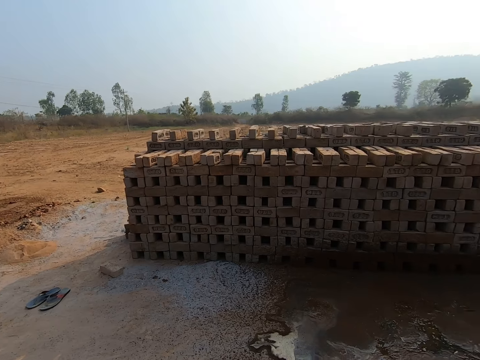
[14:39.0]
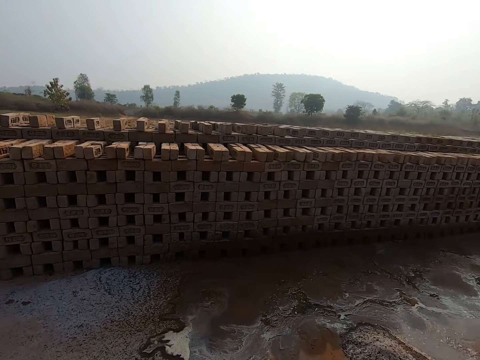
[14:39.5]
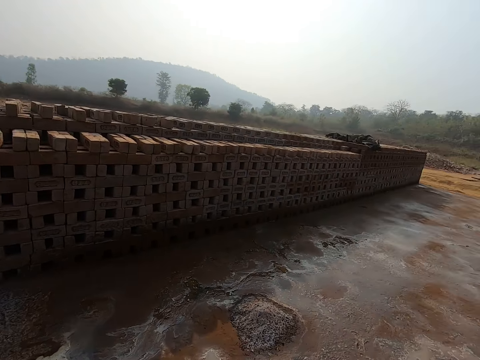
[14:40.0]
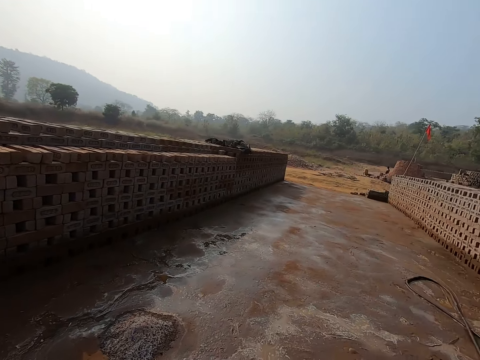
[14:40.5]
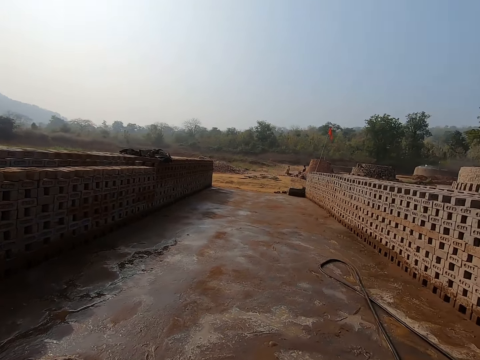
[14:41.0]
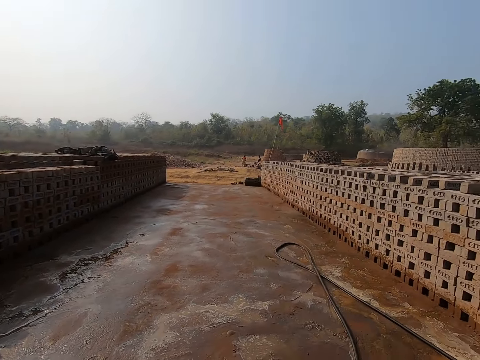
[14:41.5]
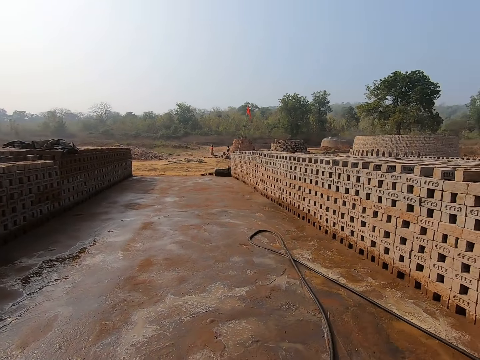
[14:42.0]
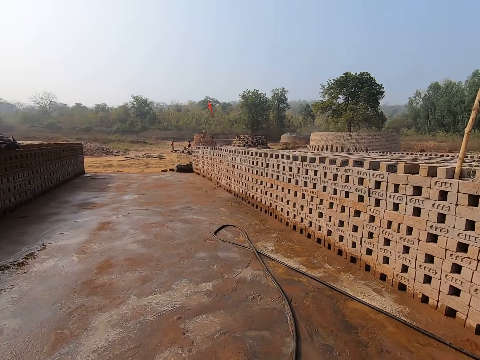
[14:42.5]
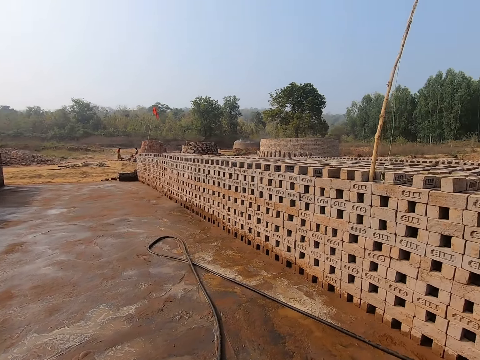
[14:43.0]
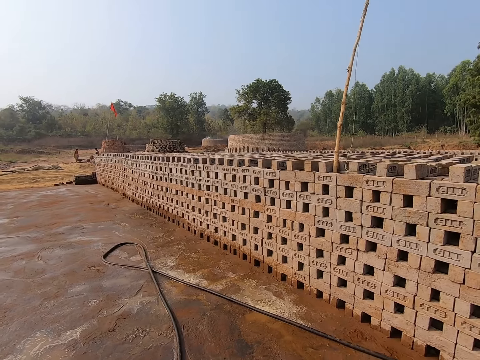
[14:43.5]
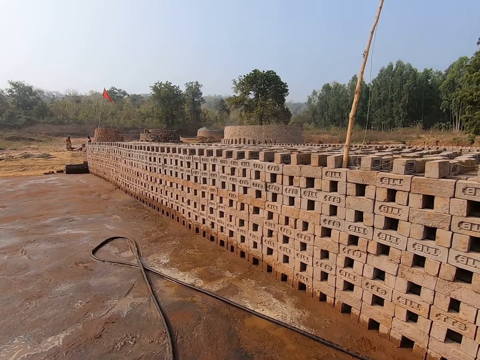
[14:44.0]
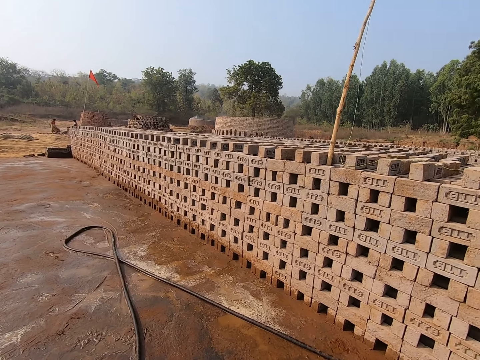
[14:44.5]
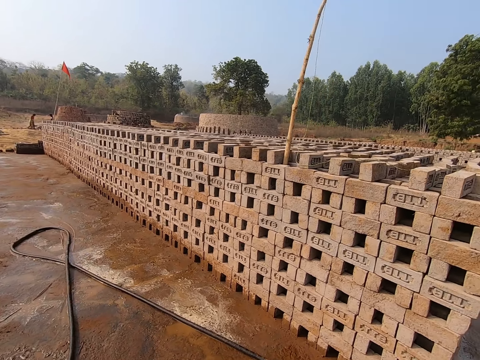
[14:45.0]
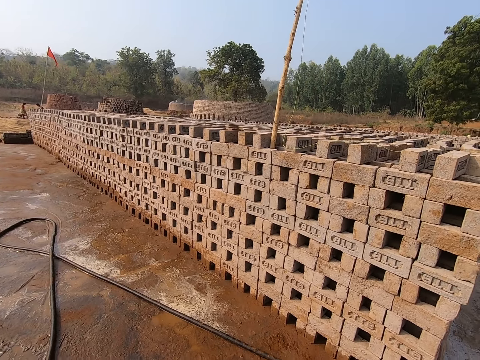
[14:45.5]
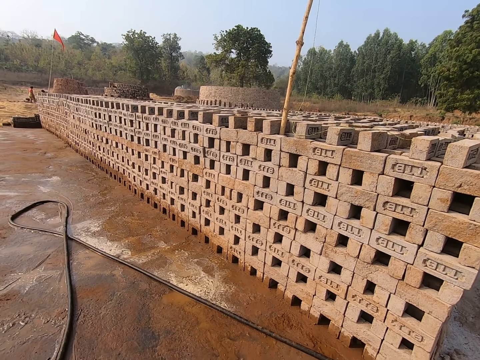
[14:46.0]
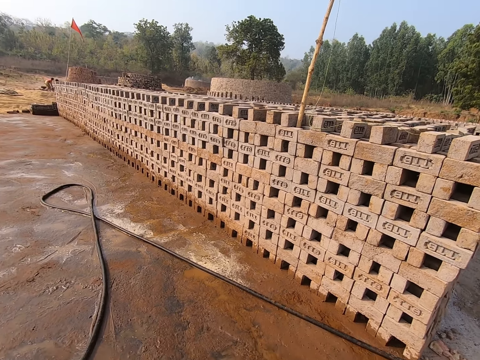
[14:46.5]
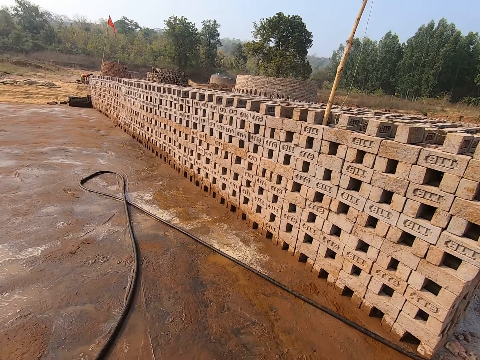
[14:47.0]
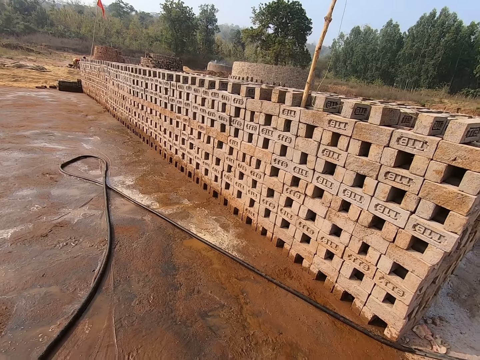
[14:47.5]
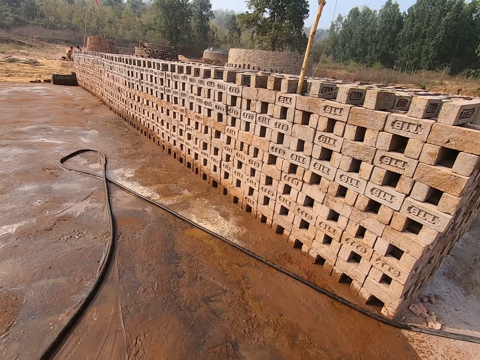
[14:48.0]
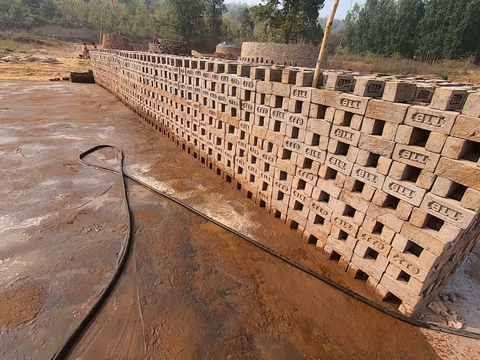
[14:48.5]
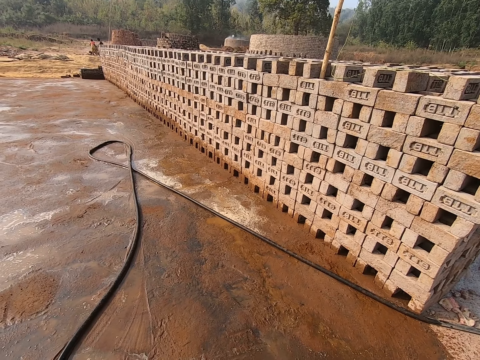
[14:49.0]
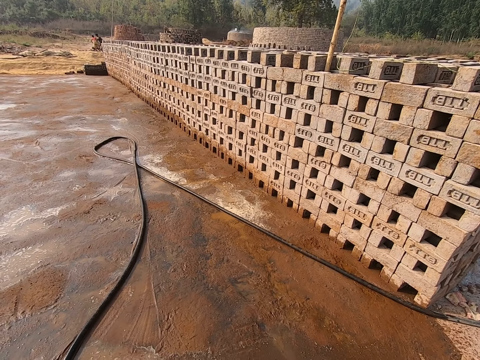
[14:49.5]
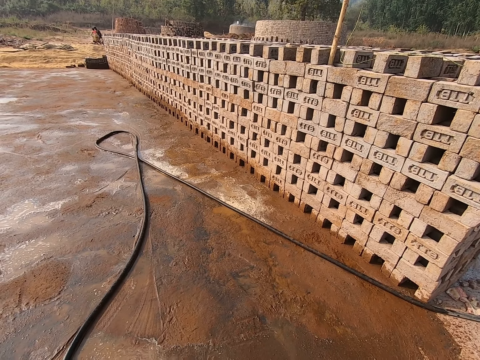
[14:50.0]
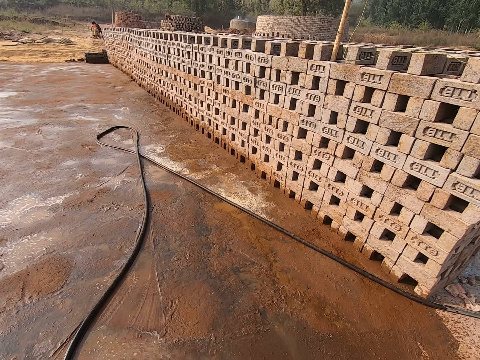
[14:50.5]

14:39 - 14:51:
The camera wearer walks around. They look around.

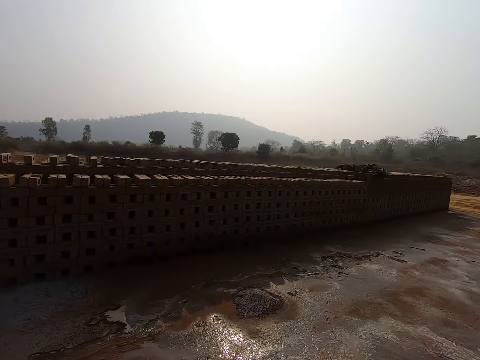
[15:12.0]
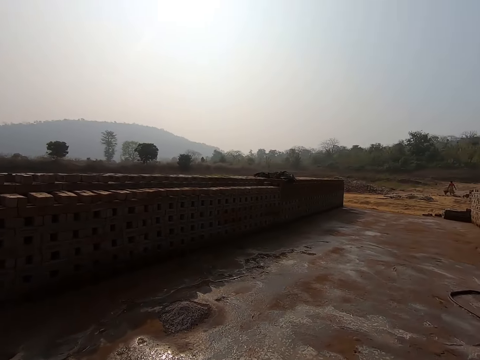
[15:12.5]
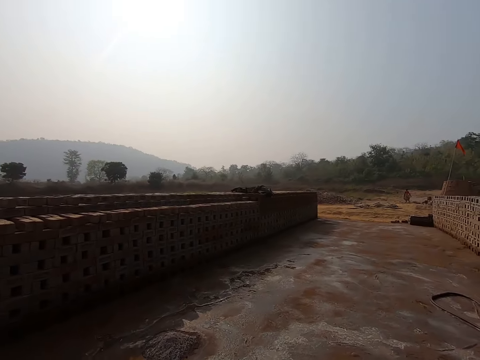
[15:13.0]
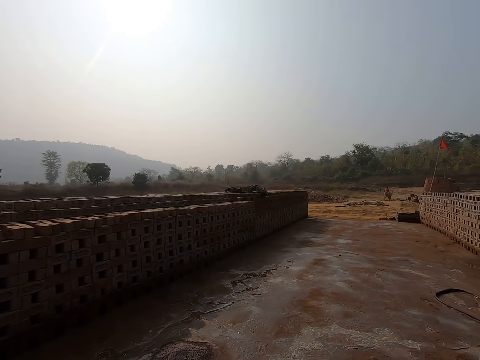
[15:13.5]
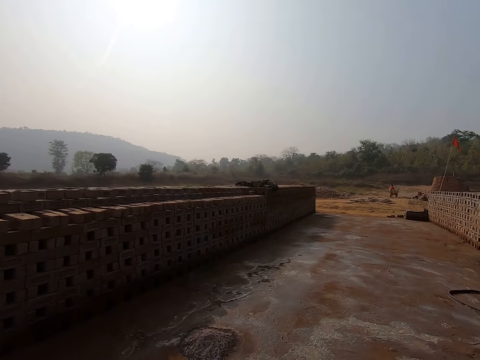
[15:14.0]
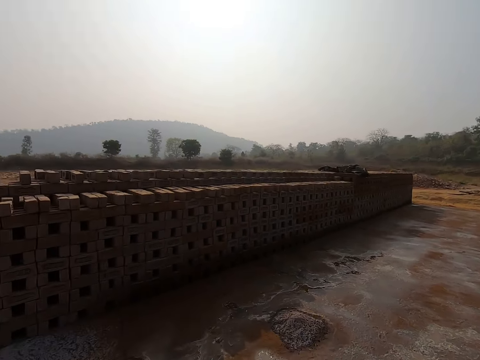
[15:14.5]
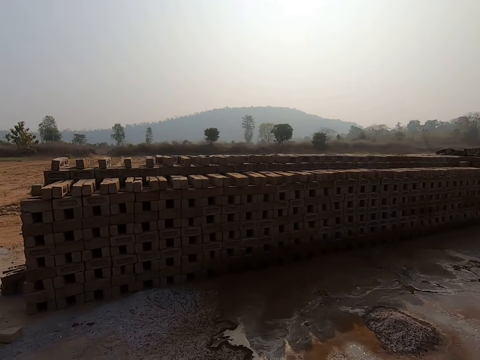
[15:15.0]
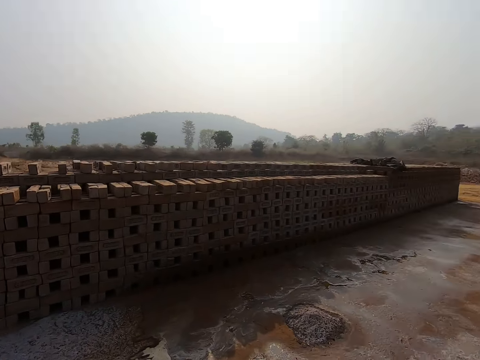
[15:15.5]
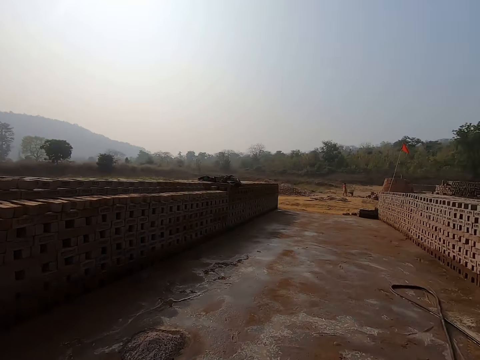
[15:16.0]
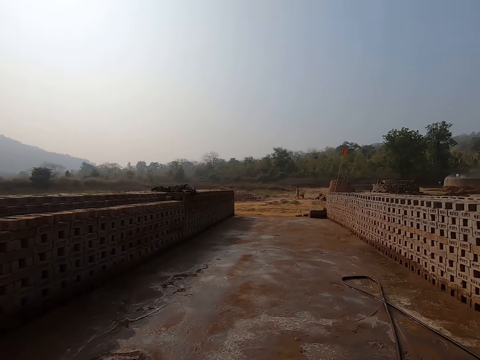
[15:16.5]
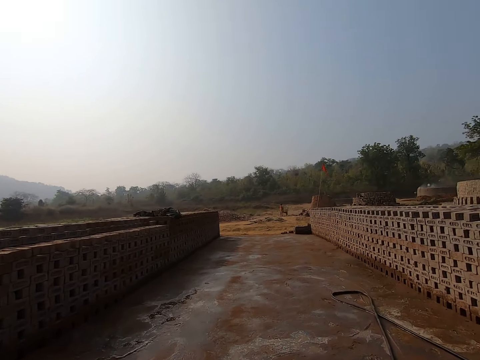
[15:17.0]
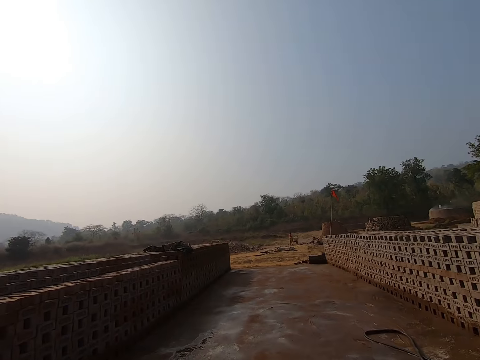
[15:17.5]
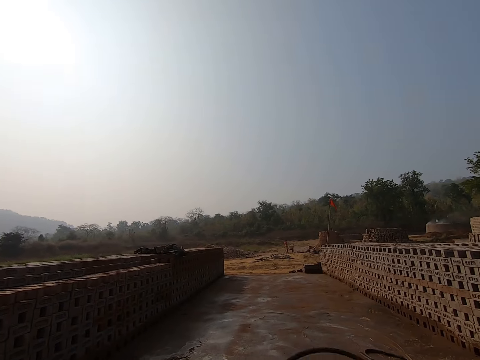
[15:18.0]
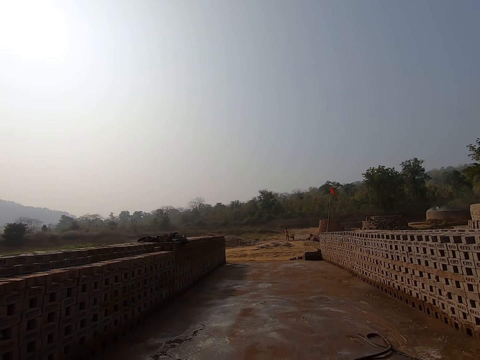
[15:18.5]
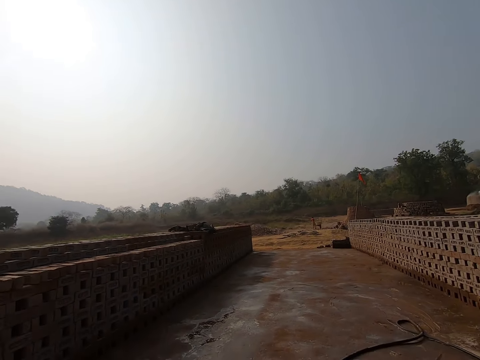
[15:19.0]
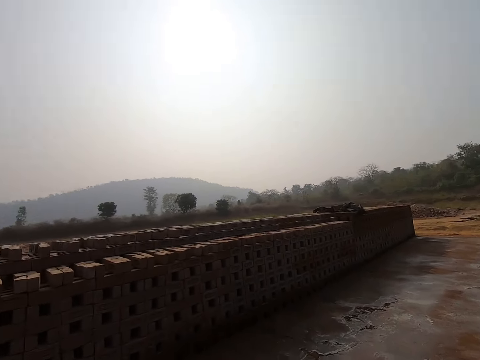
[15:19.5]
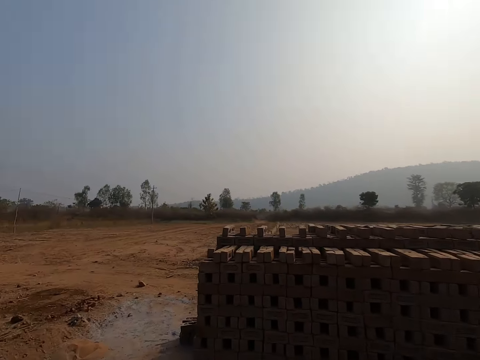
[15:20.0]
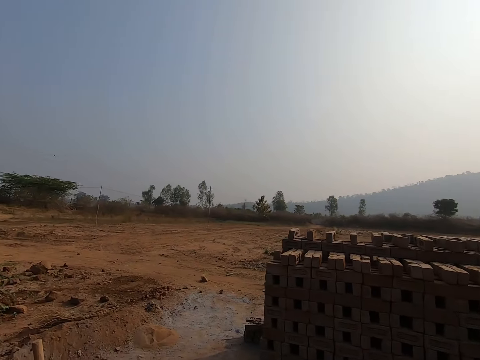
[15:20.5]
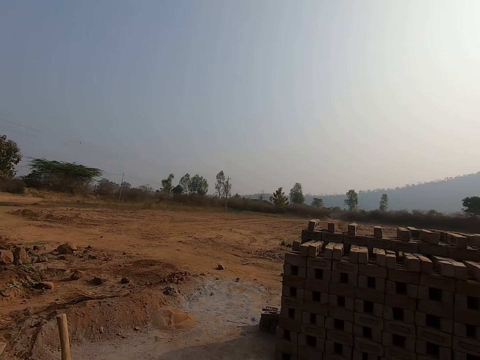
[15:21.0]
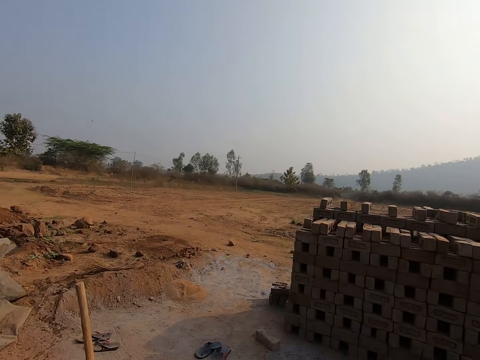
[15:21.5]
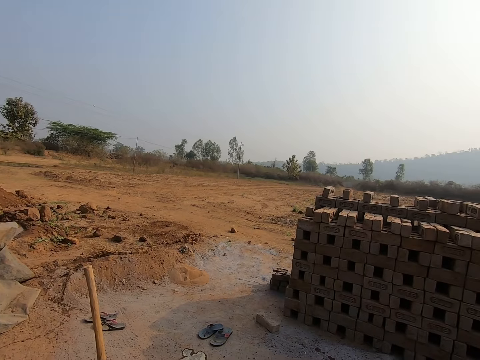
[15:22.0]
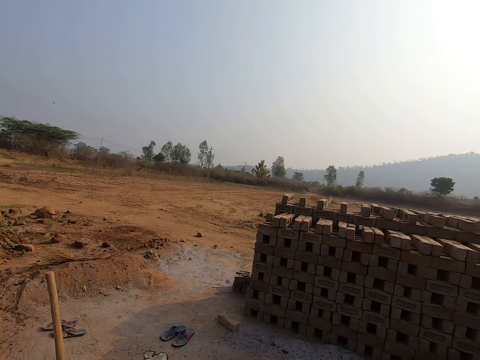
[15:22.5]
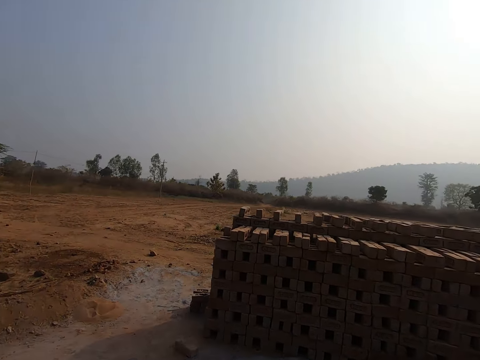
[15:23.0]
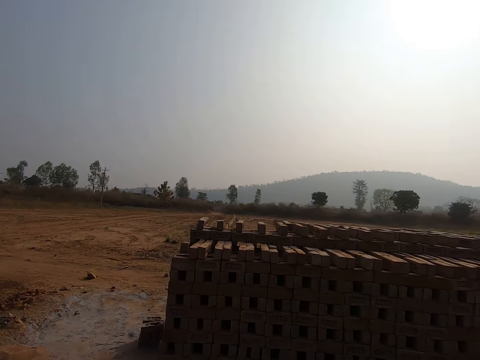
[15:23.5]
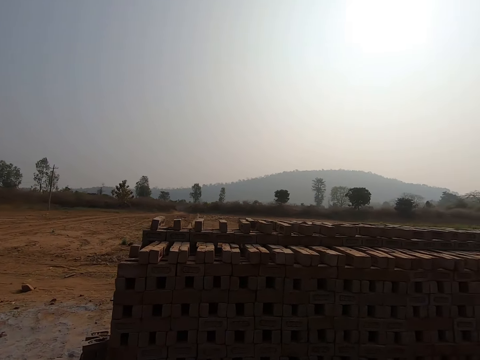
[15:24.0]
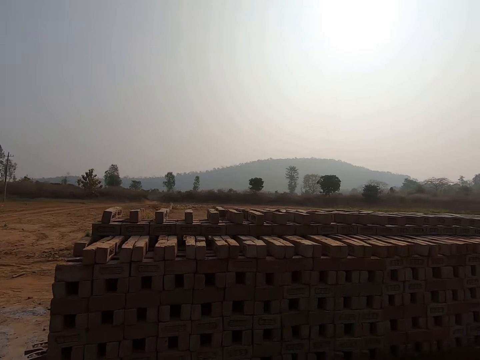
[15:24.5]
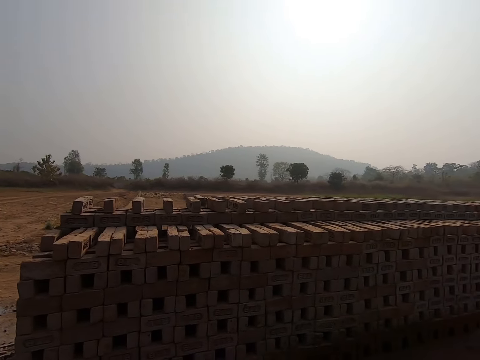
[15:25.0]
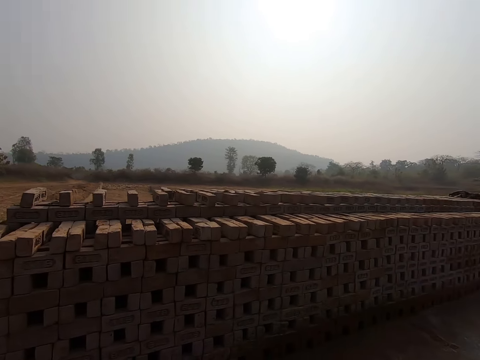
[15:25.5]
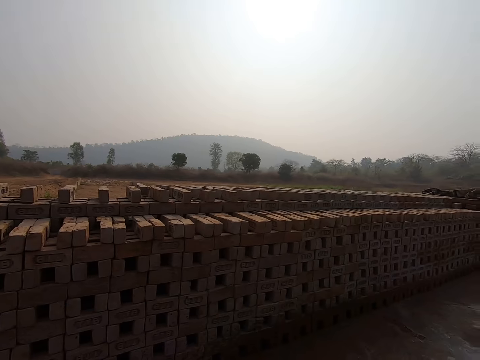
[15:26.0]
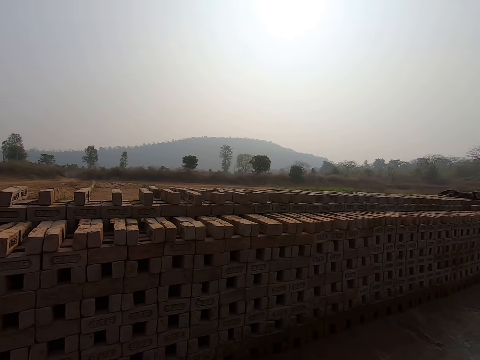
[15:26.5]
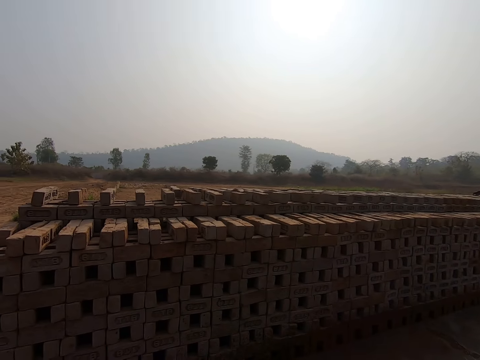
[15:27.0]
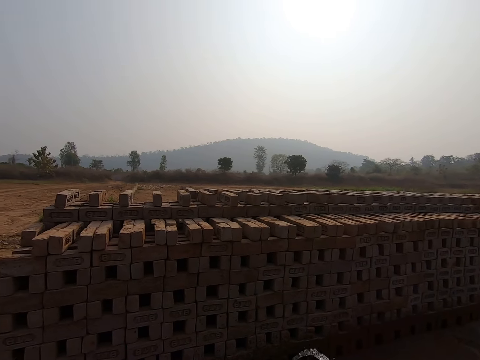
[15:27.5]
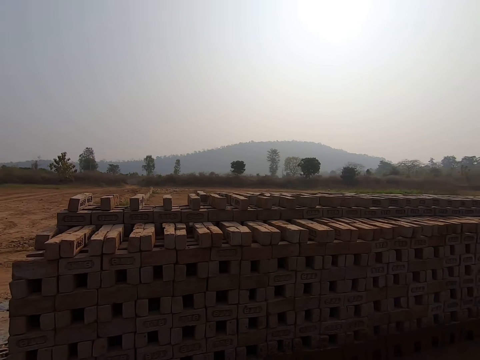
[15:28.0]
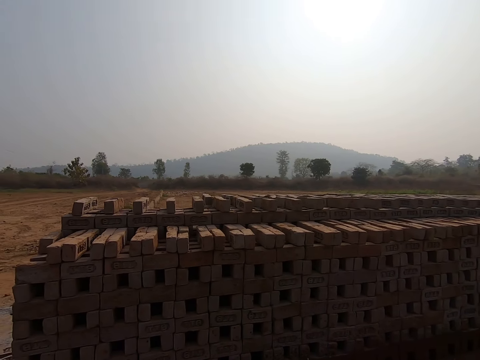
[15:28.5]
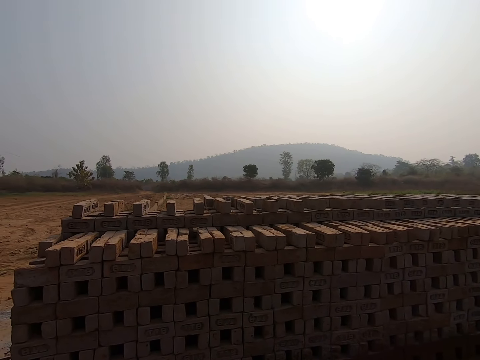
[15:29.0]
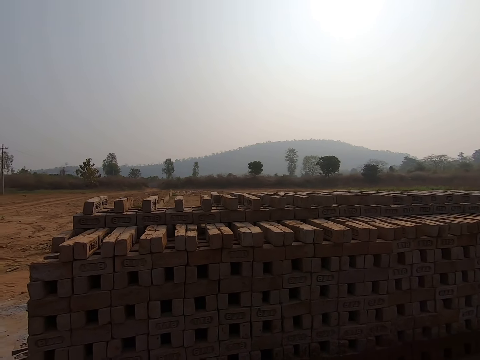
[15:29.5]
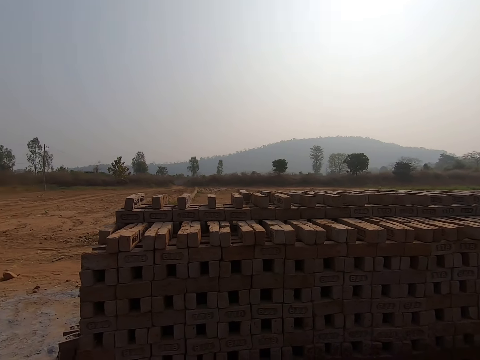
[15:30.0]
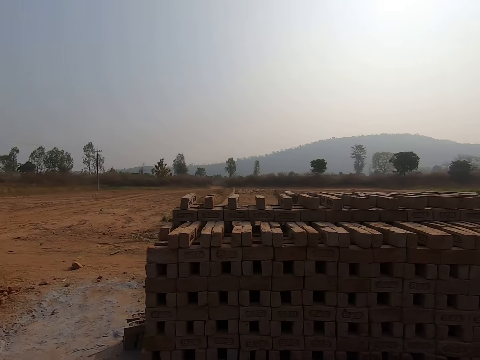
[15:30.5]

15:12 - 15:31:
The camera wearer makes a step. They look around and walk around. They look around. They make a step. They look around. They walk around. They look around.
